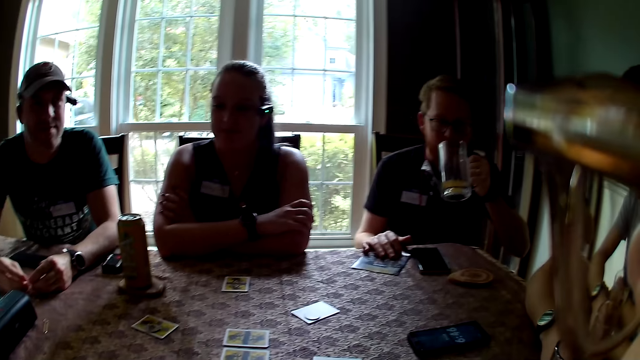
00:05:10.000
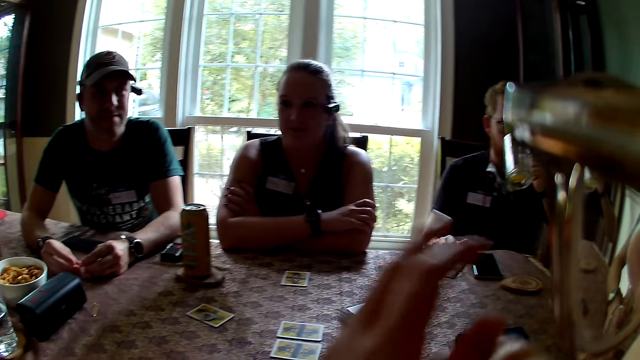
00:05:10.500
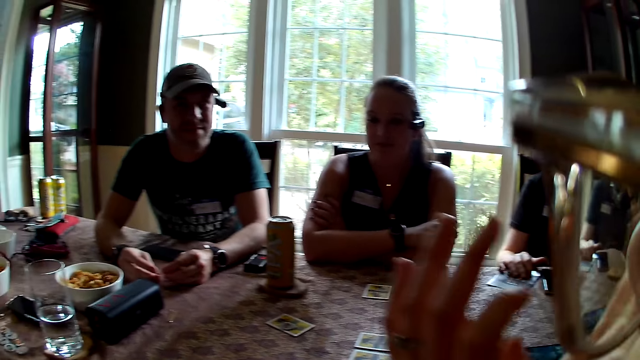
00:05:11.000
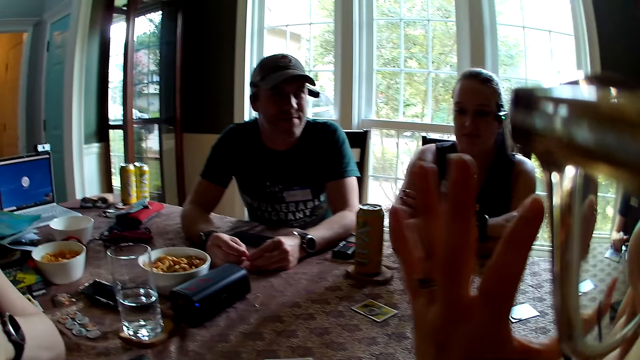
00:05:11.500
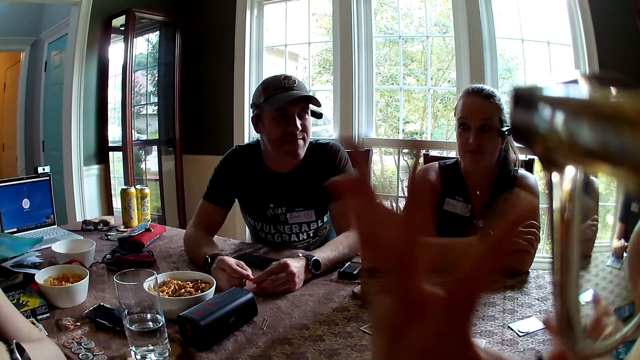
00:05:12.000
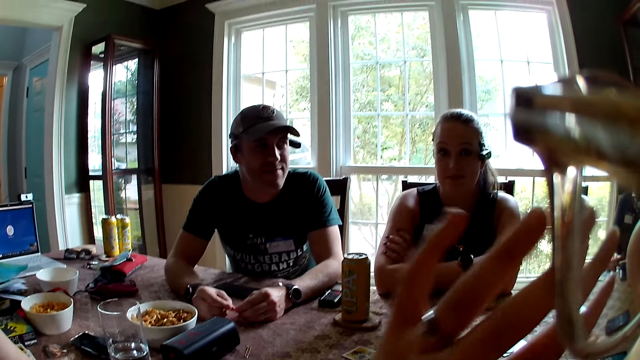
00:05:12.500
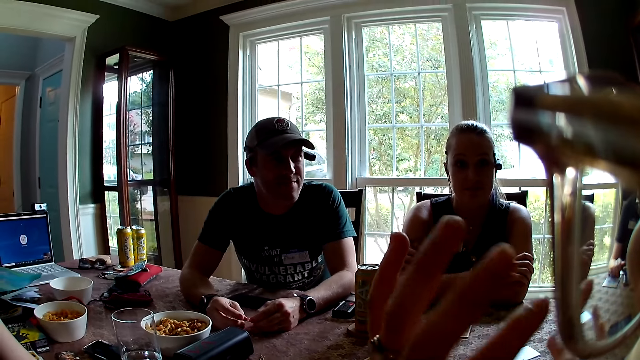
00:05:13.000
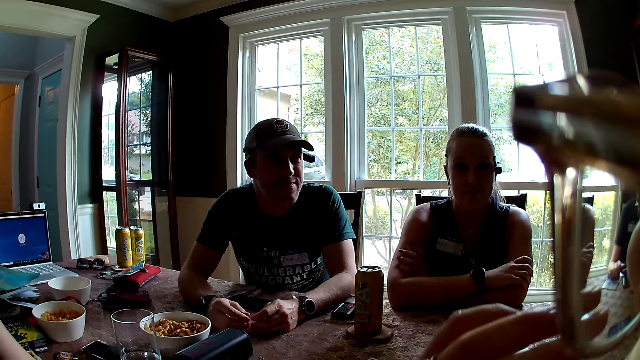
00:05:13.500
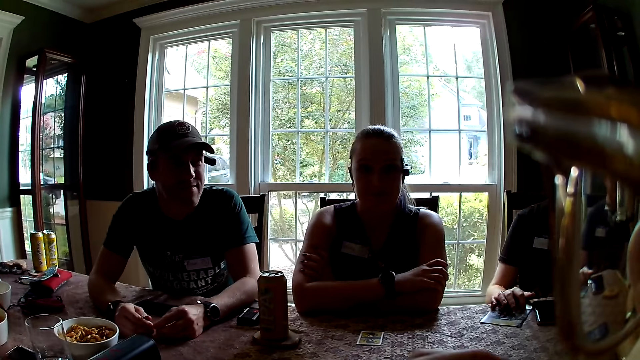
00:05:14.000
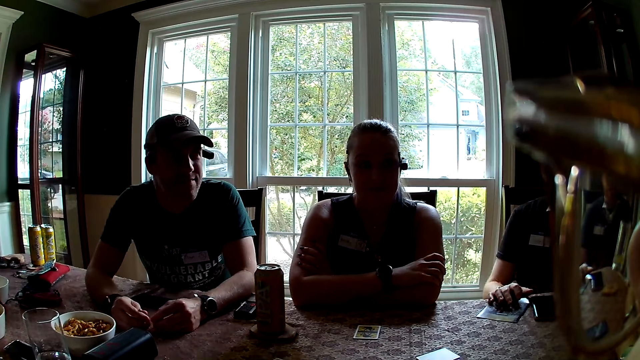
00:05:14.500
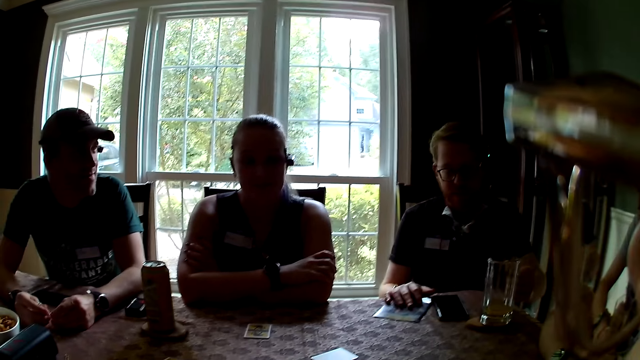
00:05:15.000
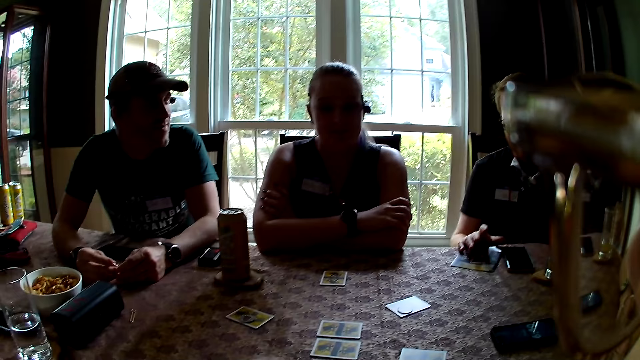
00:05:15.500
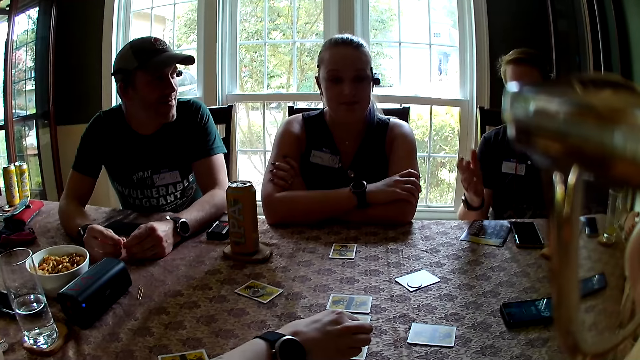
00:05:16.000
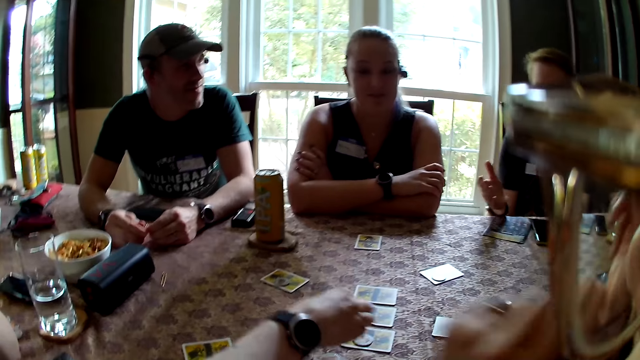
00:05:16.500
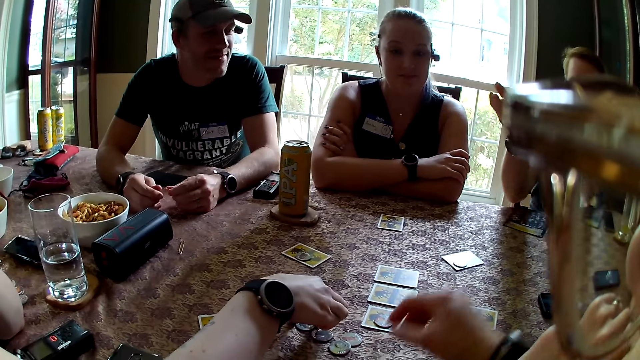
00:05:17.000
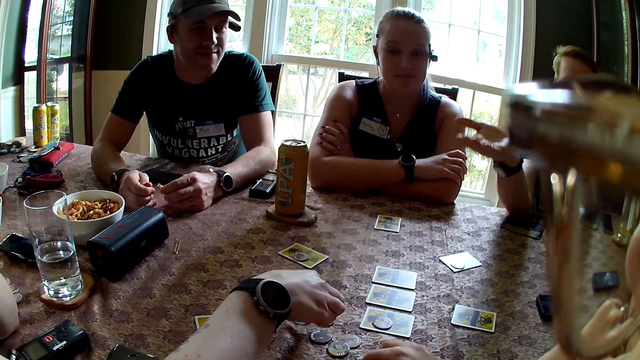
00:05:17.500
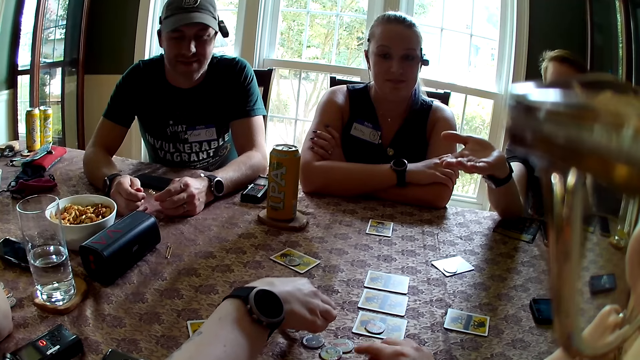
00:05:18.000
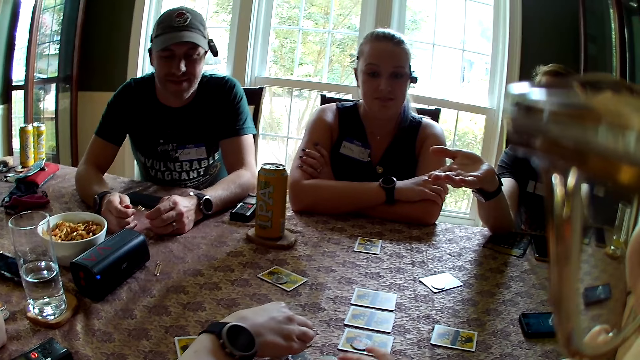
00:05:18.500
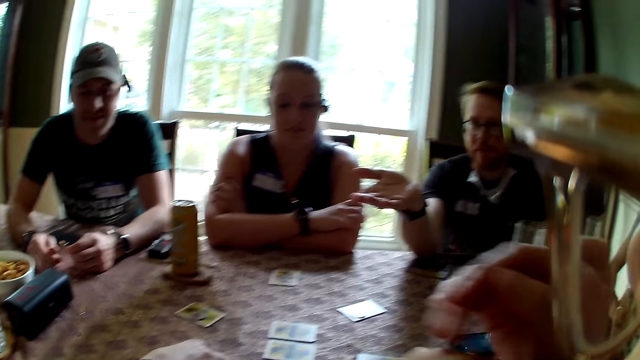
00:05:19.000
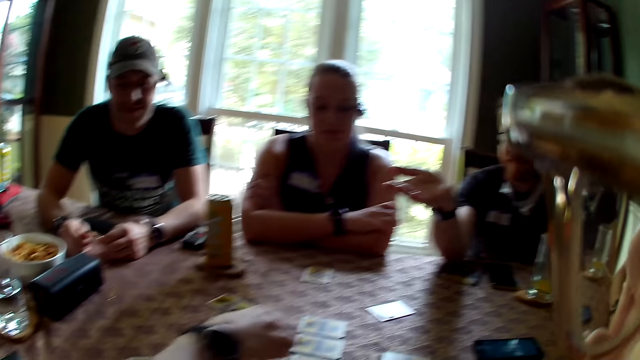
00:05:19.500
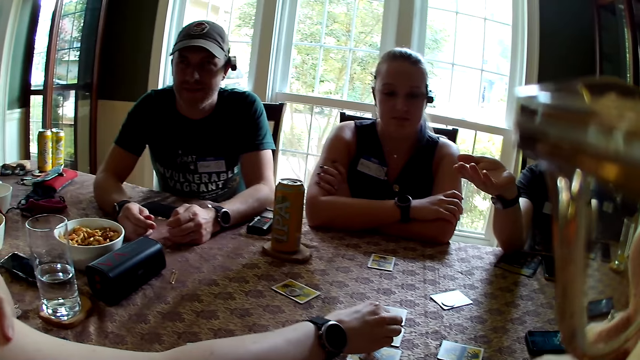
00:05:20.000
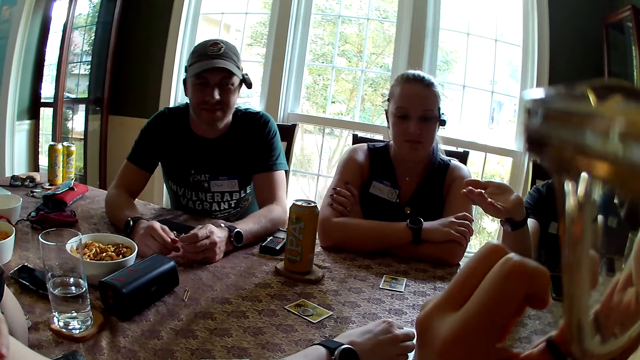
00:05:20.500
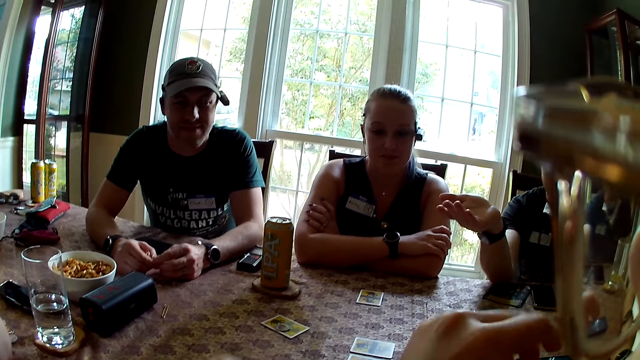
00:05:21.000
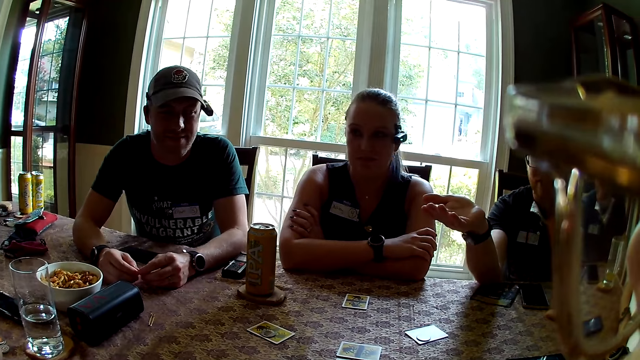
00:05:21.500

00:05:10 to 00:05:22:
A man drinks something from a glass. Another man converses with a woman. A third man drops a jug on the table with his left hand. The camera wearer looks at the woman. Another woman places a coin on a card on the table with her right hand. The camera wearer interacts with everyone on the table. The second woman picks up a coin with her right hand. A third woman converses with the first woman. The third man interacts with the second woman. The second woman places the coin on a card with her right hand. The first man converses with the third woman.

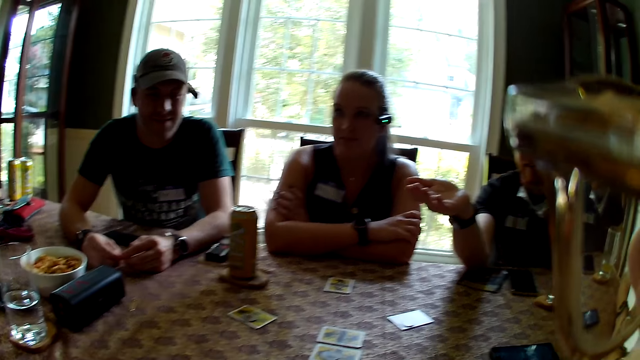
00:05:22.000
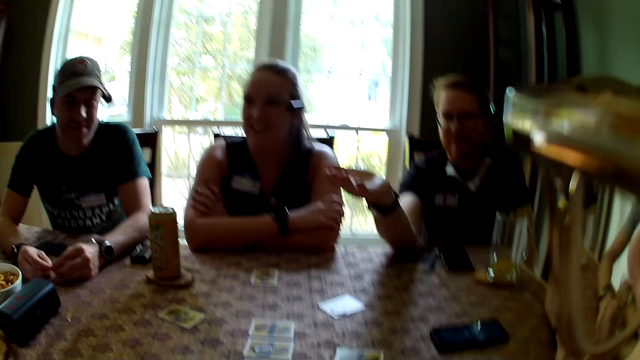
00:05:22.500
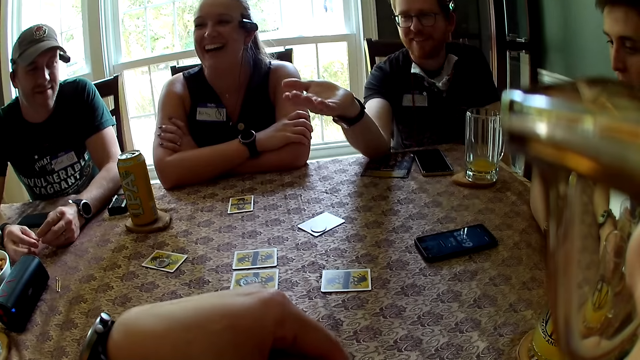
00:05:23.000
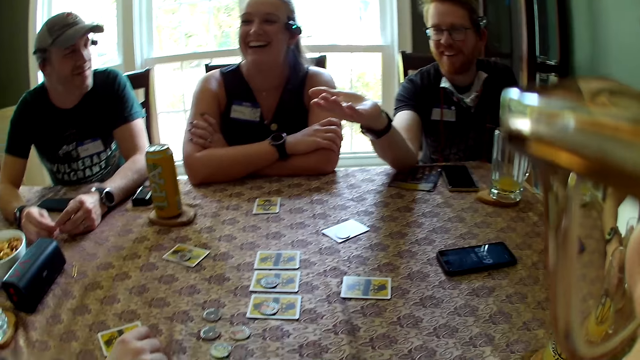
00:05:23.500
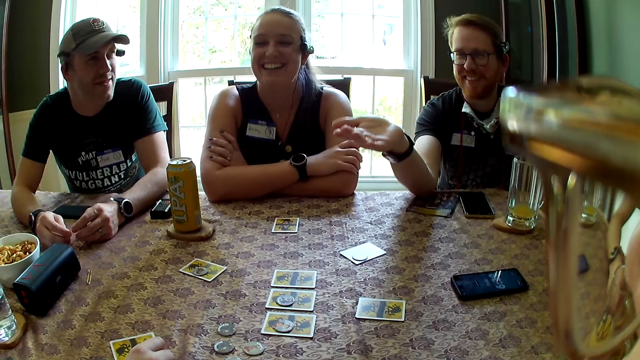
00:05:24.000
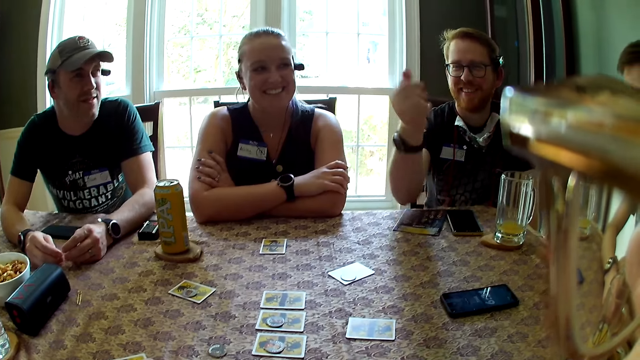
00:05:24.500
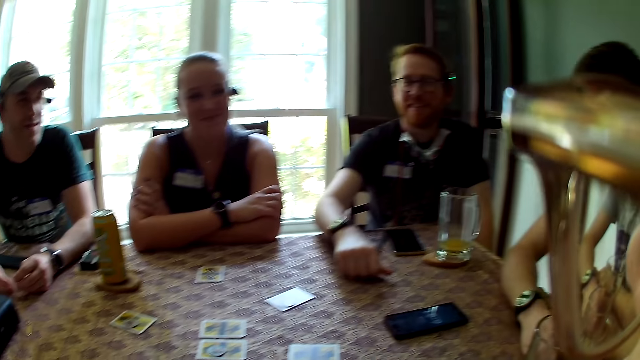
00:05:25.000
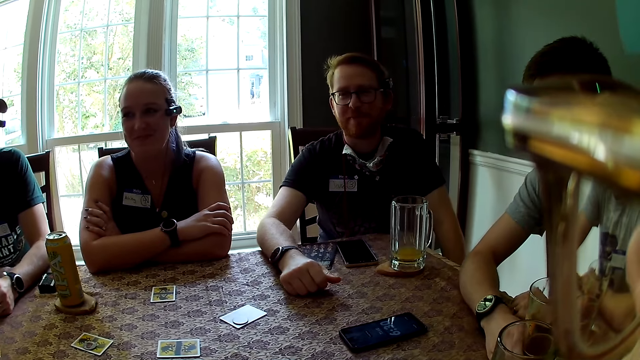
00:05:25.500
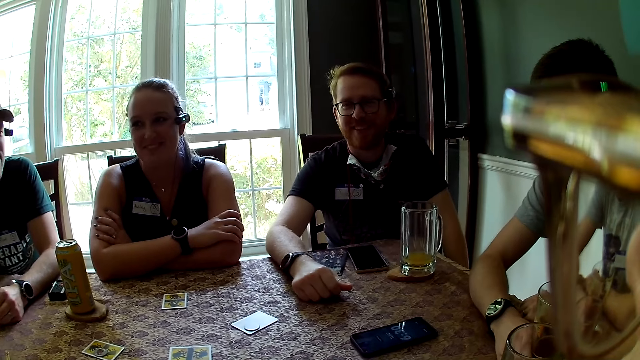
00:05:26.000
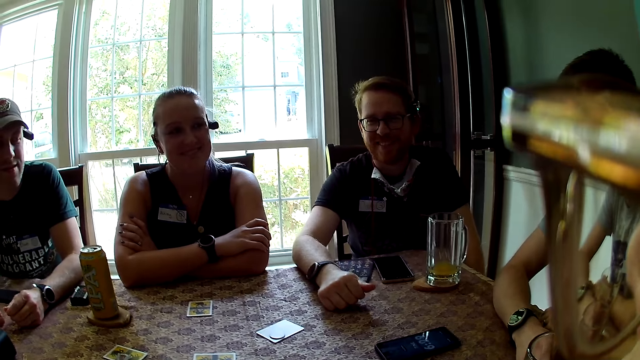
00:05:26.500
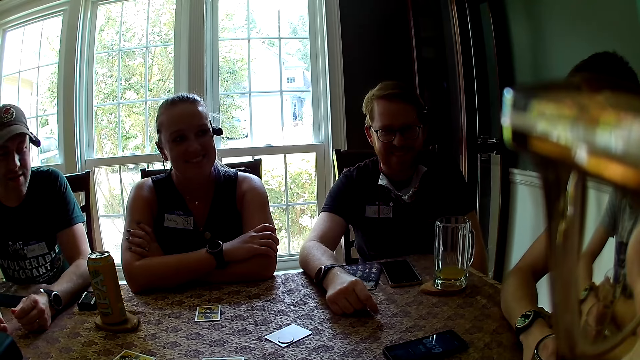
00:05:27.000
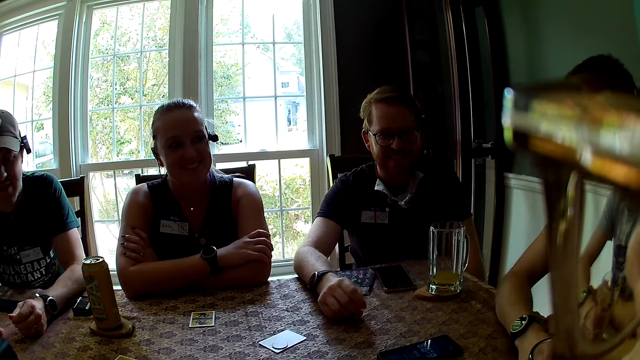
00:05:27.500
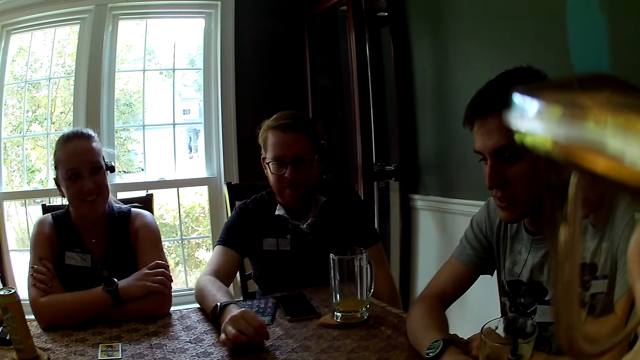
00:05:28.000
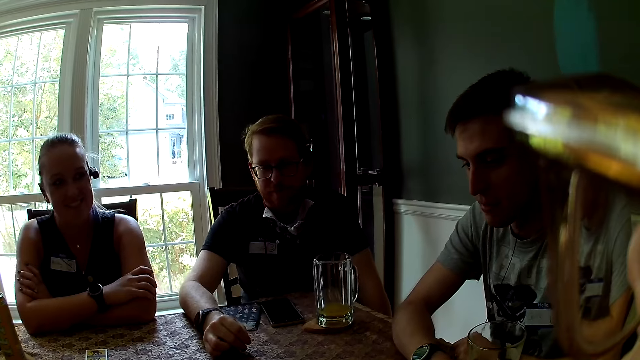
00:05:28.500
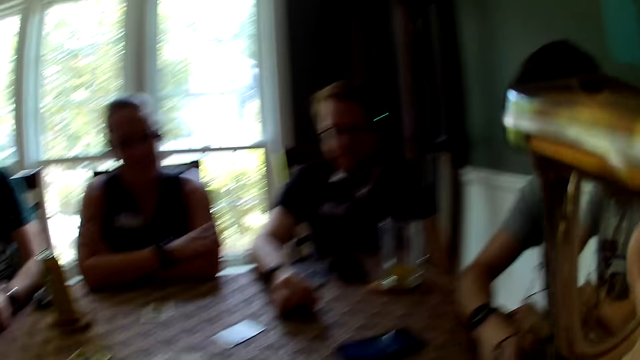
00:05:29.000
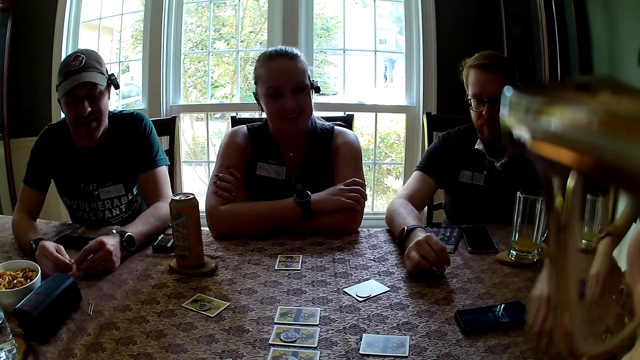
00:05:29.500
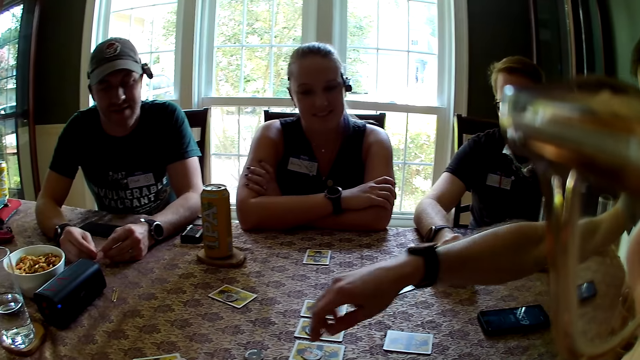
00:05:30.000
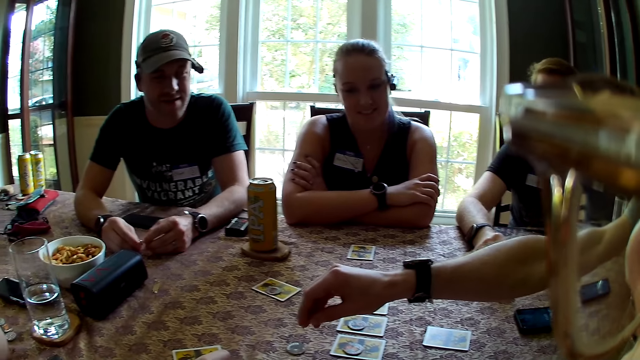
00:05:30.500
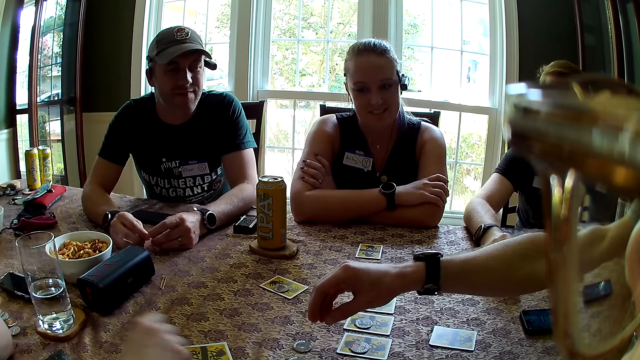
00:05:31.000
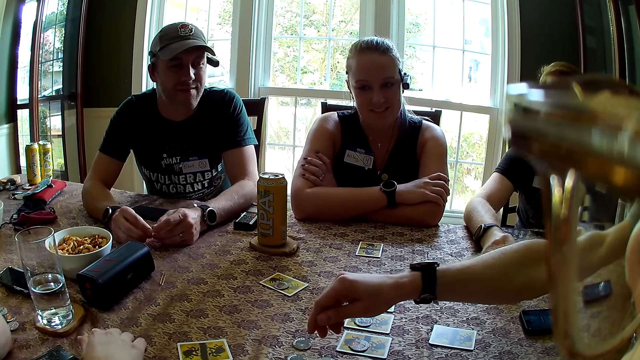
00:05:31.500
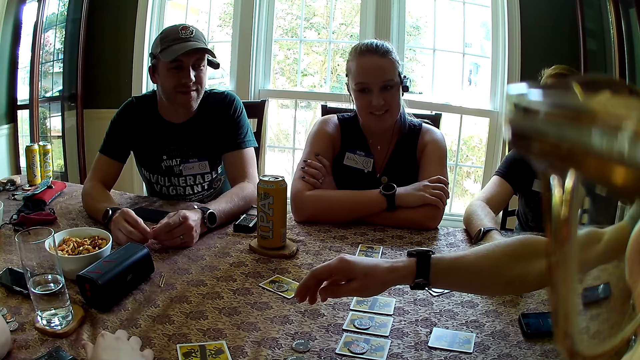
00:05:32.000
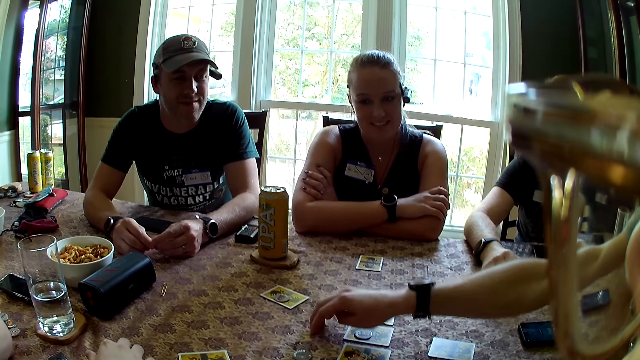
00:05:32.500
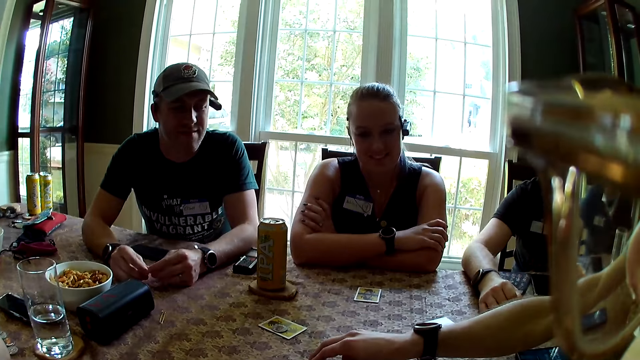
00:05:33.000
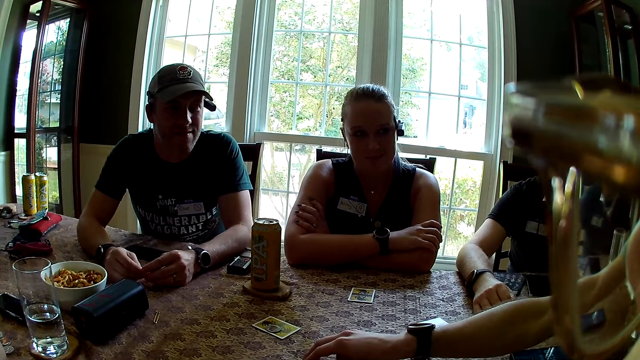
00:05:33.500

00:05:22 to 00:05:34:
The camera wearer looks at a man. Another man interacts with everyone on the table. A woman and a third man laugh at another woman. A fourth man converses with the second woman. The camera wearer looks at the fourth man. They stretch a hand. The second man places his right hand on the table.
